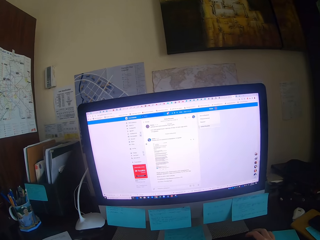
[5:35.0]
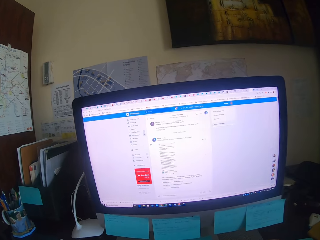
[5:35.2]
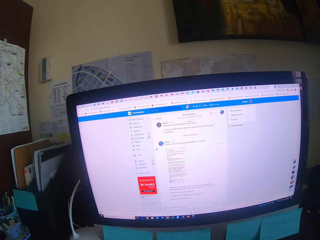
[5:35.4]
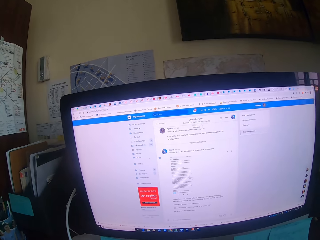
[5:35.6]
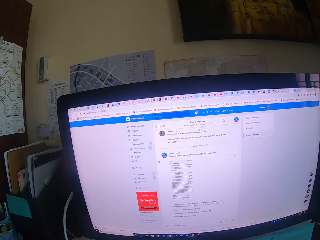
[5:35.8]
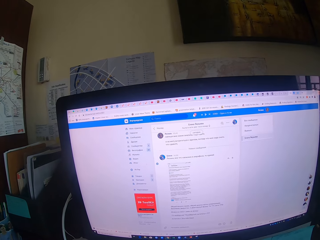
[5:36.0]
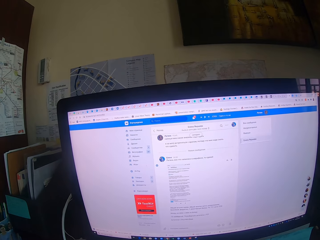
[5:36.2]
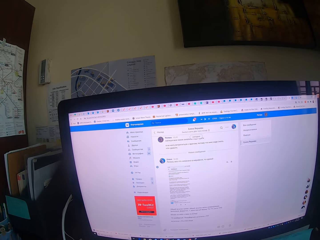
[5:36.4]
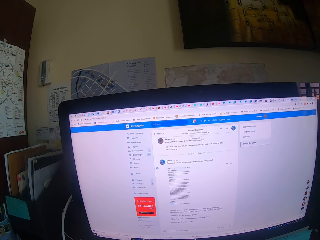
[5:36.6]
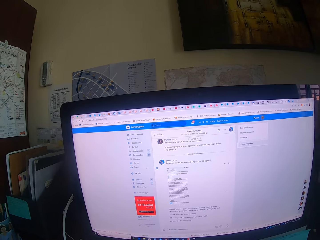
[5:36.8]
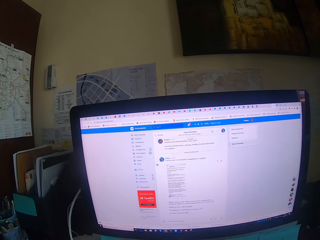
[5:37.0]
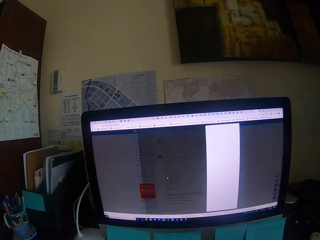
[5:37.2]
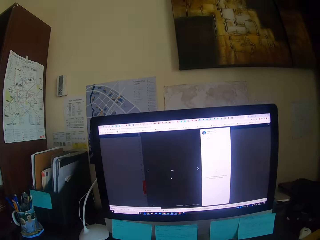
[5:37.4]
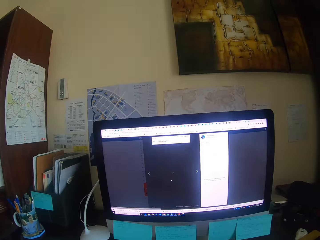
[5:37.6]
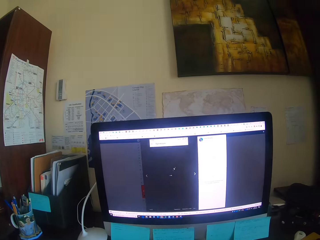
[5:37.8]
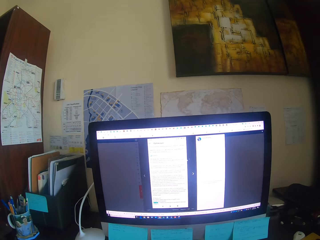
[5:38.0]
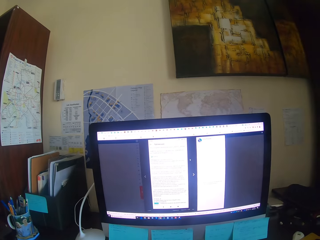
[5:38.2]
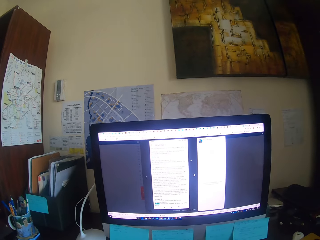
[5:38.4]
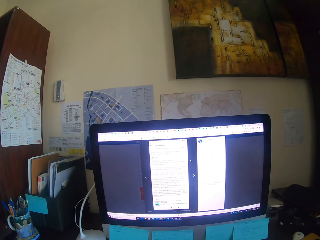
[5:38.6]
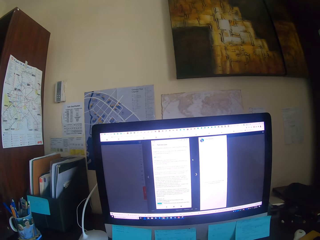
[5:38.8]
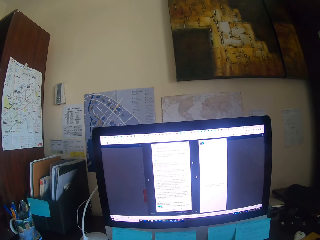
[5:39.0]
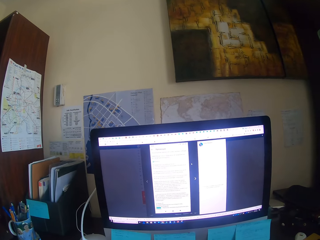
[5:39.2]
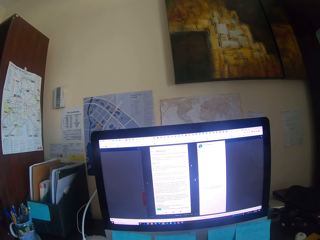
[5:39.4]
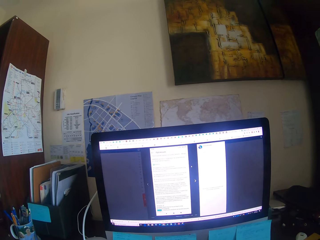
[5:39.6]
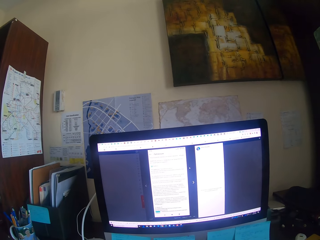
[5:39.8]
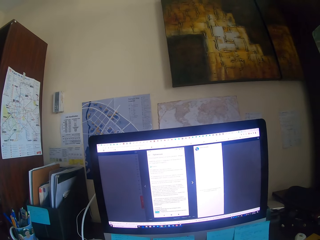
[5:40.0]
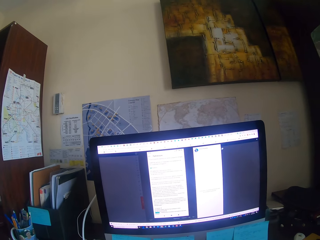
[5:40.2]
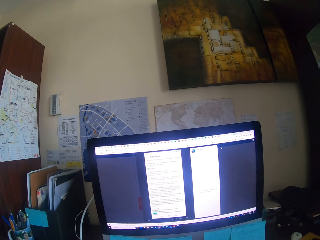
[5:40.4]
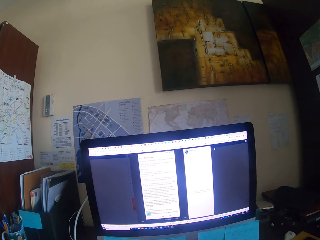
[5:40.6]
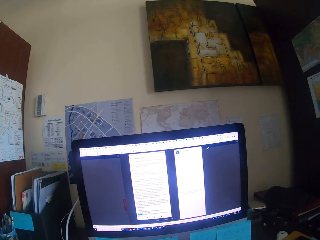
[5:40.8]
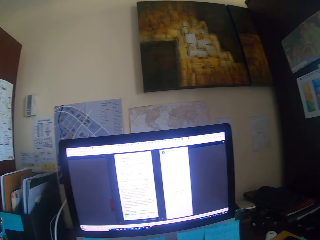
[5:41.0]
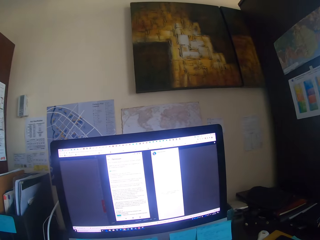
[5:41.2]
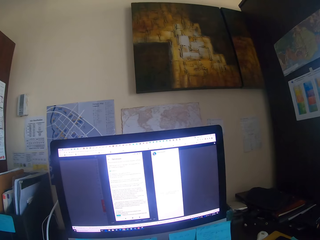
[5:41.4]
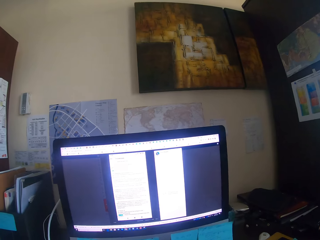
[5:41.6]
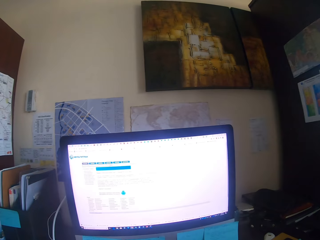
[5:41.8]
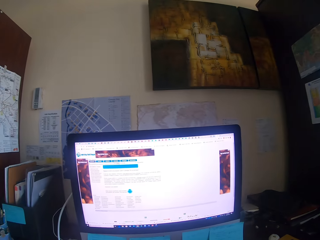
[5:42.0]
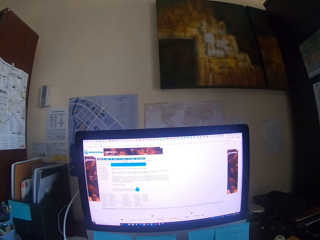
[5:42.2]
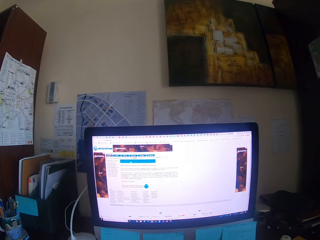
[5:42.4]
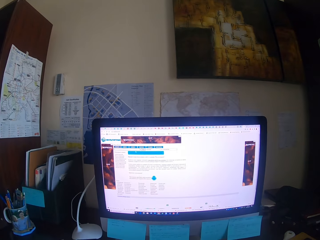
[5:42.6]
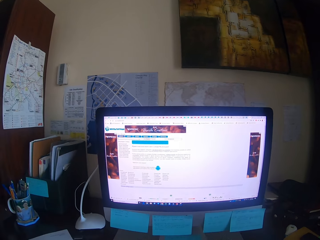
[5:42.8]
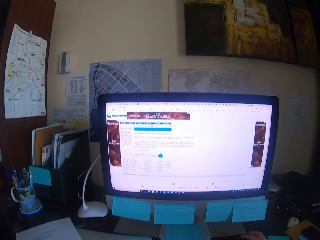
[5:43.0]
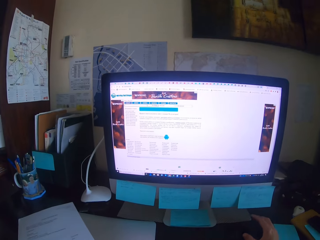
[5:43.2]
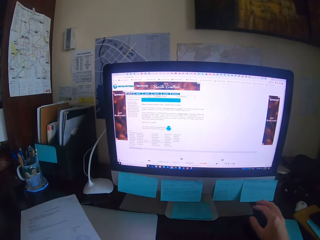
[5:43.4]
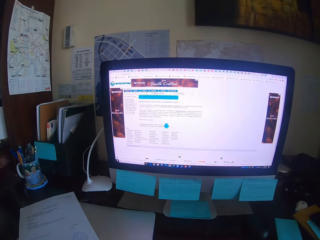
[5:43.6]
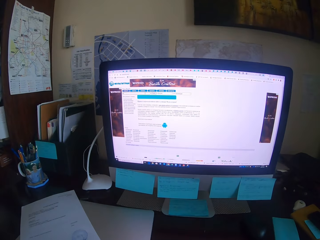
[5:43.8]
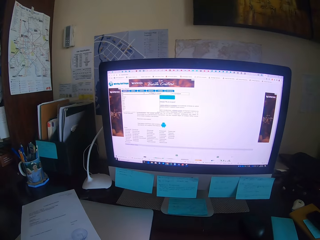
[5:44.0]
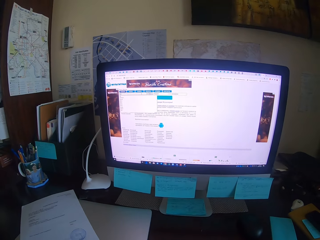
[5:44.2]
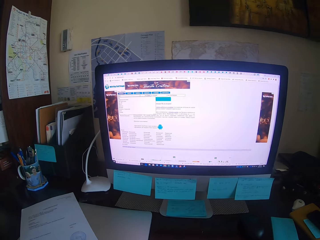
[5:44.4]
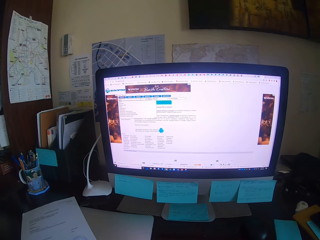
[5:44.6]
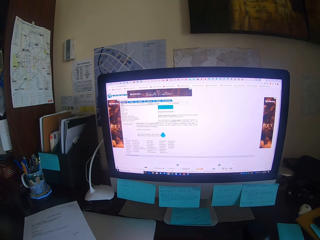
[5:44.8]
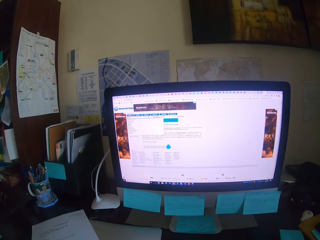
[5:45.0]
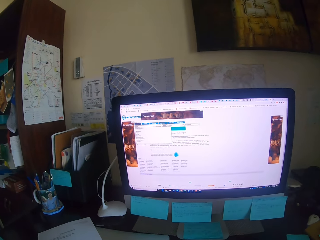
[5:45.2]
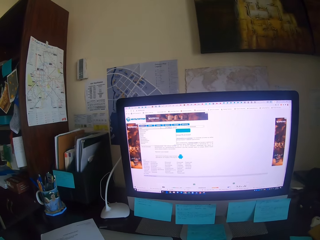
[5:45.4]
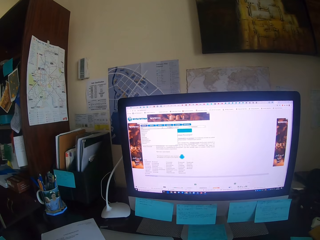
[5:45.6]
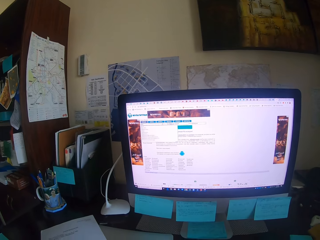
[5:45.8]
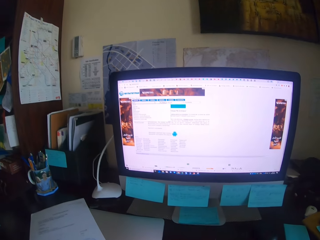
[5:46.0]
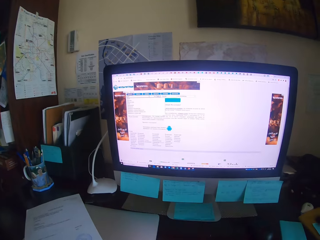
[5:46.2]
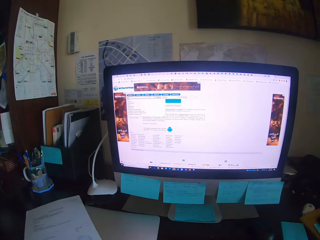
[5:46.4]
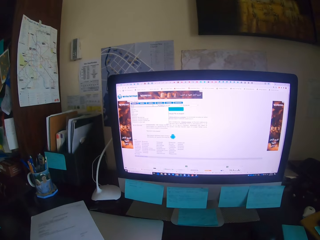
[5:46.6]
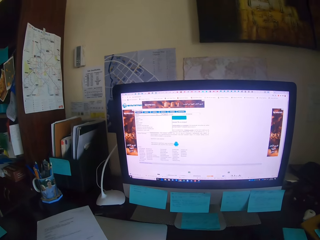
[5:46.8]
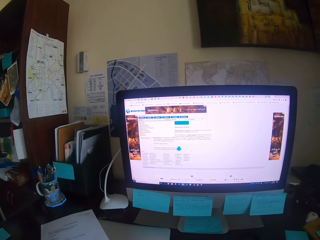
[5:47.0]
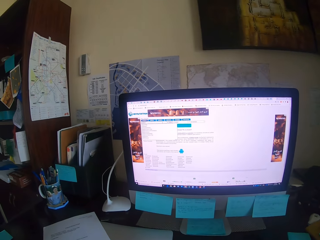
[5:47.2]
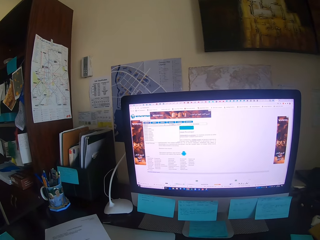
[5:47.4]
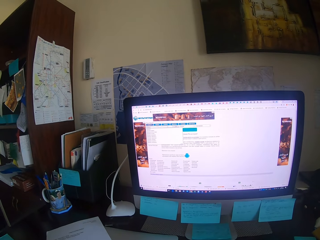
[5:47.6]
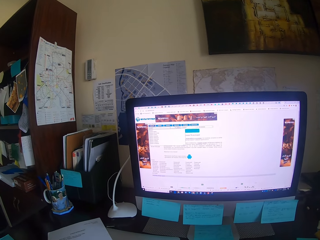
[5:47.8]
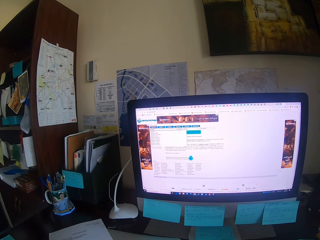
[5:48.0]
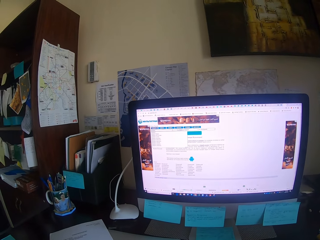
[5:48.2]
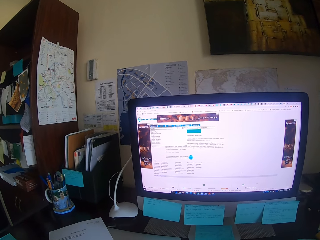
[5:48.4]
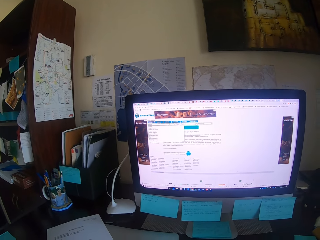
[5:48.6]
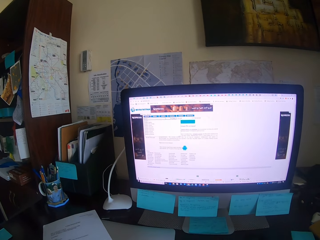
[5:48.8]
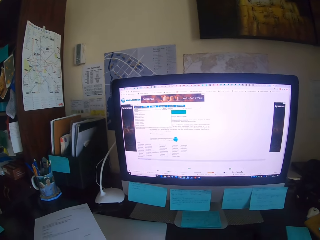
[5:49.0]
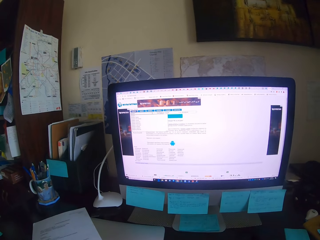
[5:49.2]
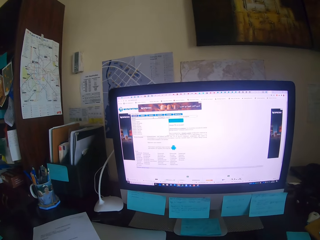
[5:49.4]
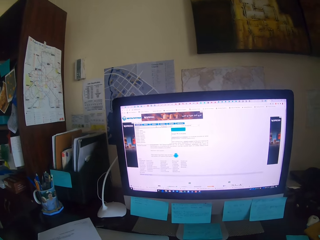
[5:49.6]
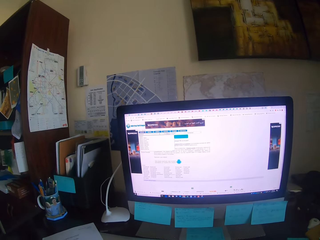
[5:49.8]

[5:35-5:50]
The camera wearer types on the keyboard. They drag a mouse. They type on the keyboard. They focus on the computer. They look at the keyboard.

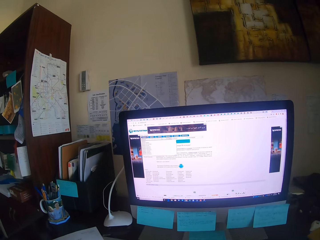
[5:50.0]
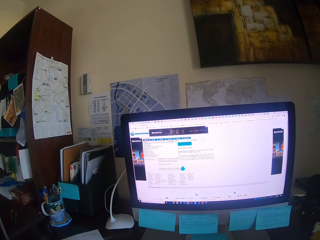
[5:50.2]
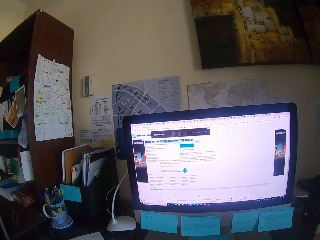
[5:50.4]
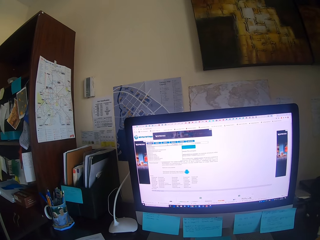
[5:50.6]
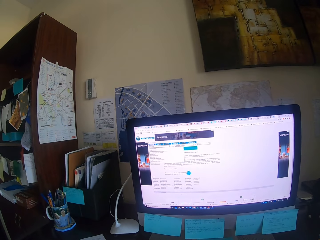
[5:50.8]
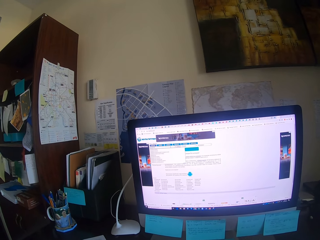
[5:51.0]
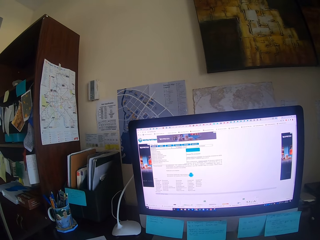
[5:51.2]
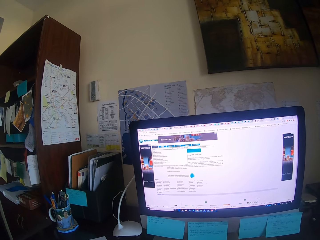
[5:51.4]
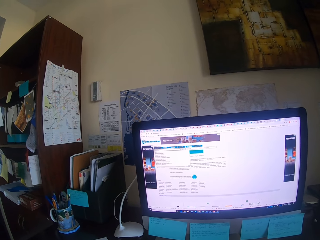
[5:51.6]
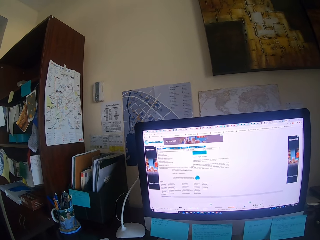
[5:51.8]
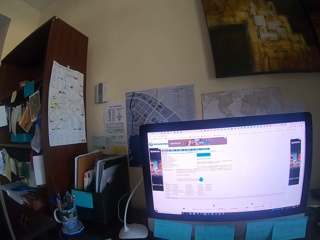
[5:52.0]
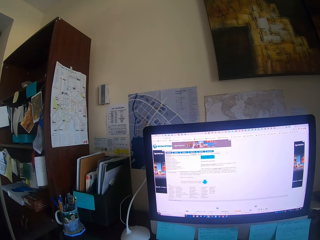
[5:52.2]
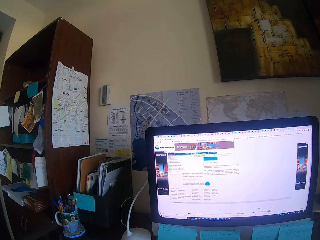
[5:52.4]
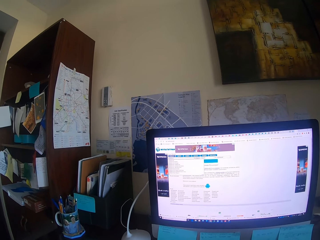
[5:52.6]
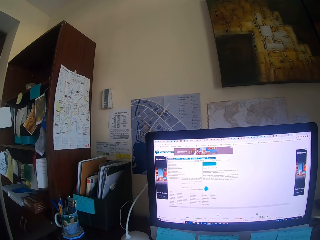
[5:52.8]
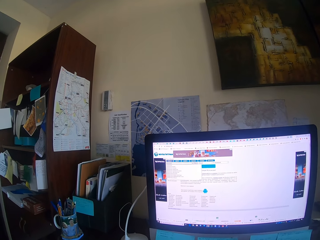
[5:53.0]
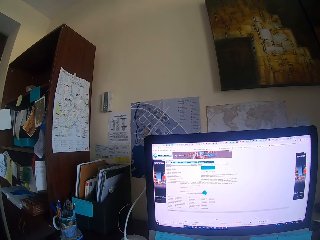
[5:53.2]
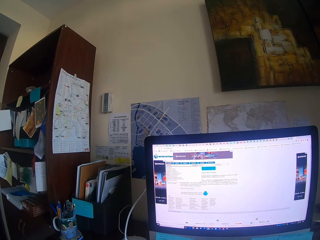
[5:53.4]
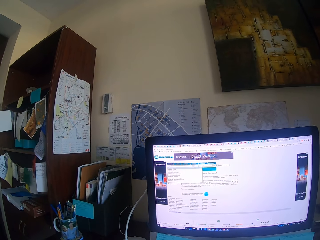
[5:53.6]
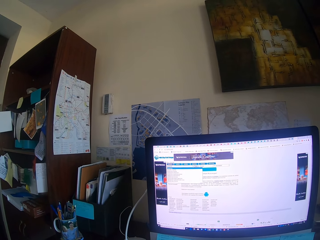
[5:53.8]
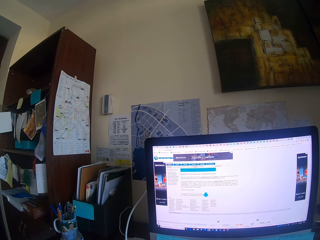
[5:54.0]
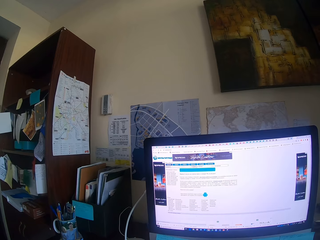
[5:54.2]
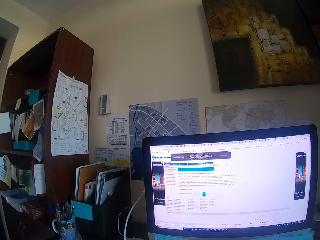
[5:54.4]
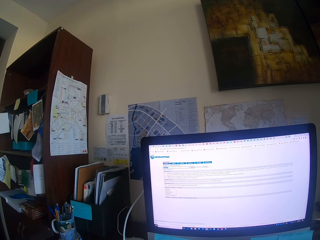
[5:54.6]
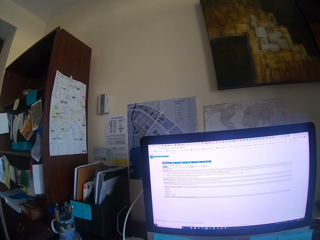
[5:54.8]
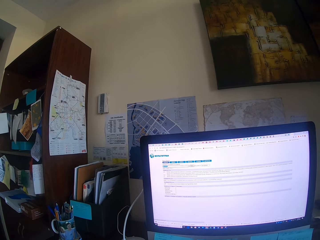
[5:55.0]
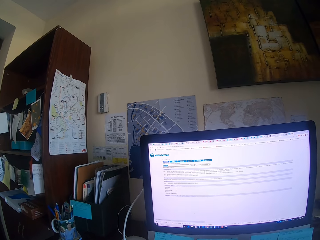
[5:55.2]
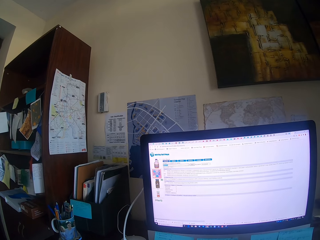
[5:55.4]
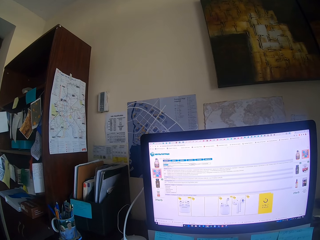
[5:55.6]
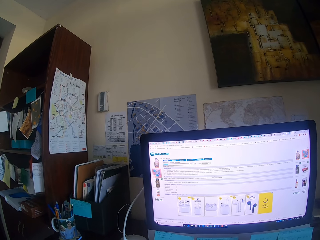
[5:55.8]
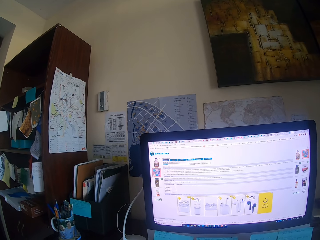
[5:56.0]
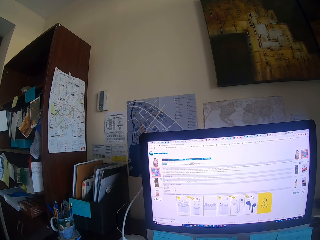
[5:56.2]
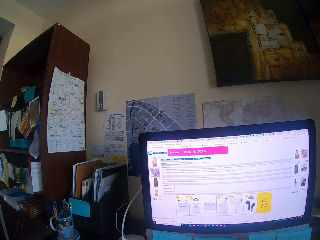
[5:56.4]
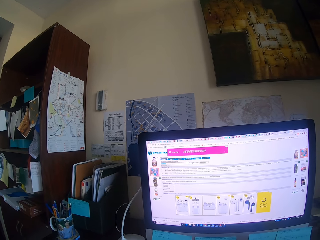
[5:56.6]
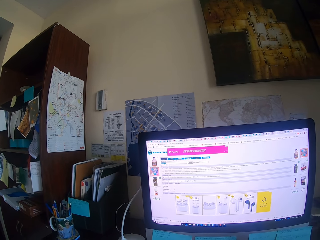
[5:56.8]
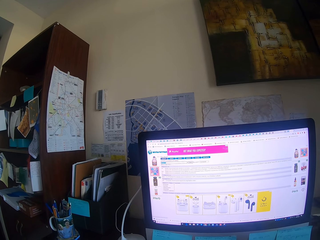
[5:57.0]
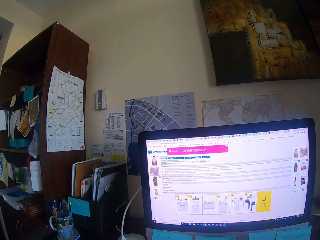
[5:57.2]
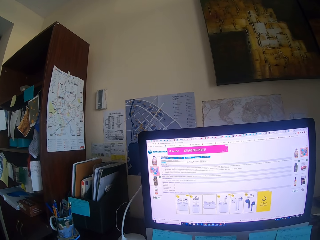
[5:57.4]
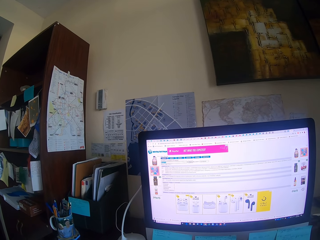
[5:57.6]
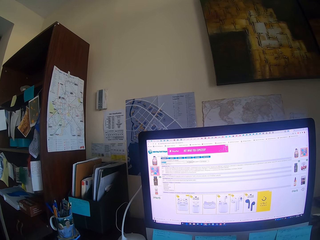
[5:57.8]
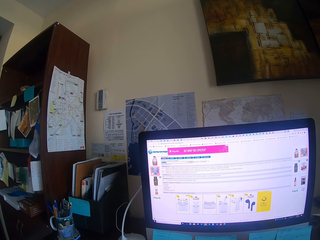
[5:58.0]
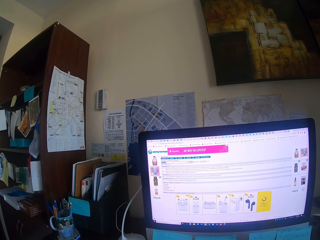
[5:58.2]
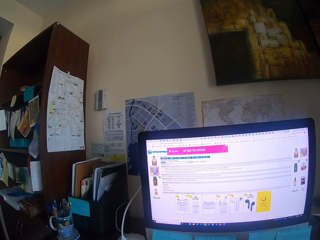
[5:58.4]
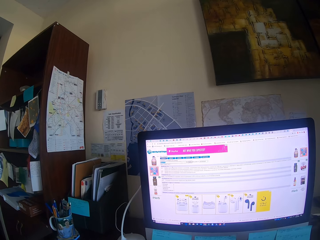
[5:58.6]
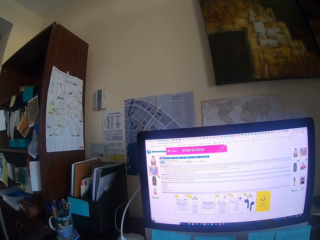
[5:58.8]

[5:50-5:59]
The camera wearer types on the keyboard.
